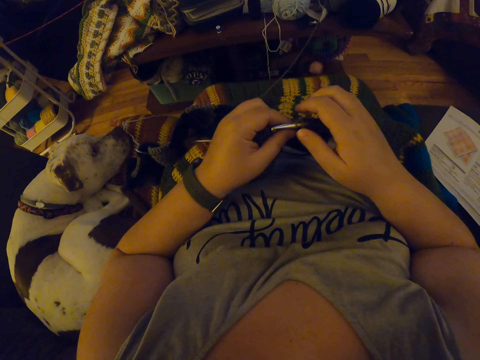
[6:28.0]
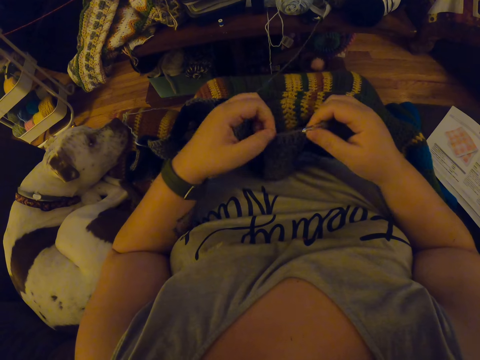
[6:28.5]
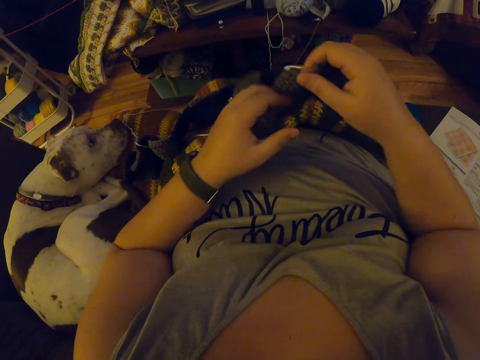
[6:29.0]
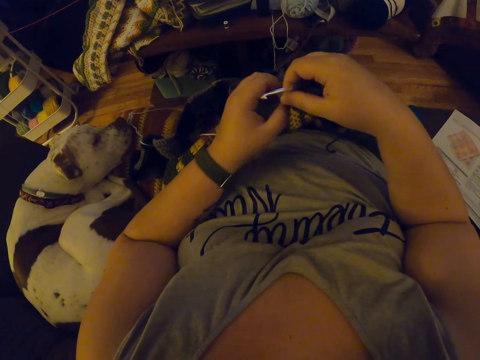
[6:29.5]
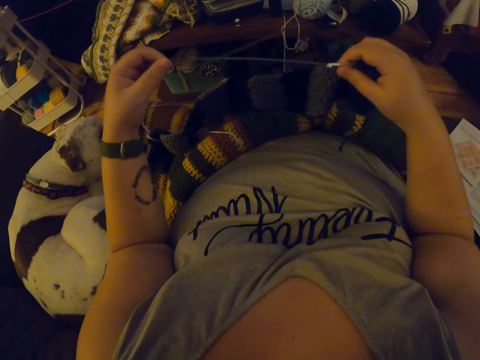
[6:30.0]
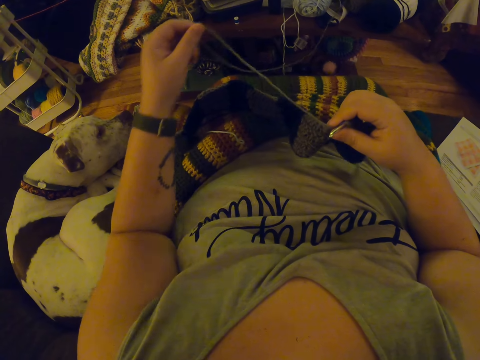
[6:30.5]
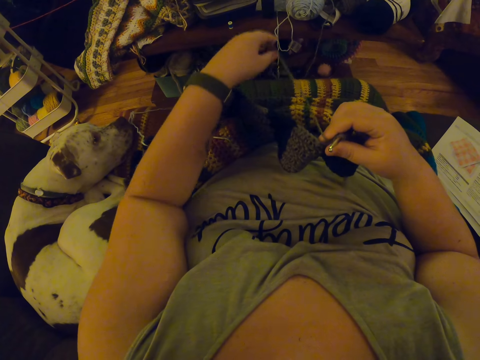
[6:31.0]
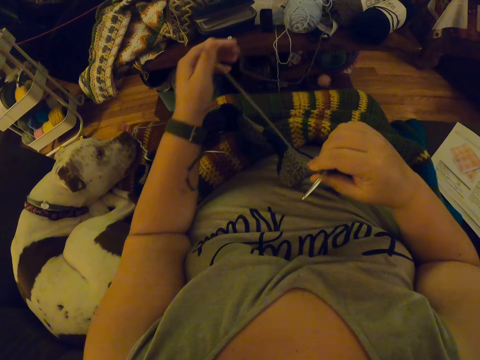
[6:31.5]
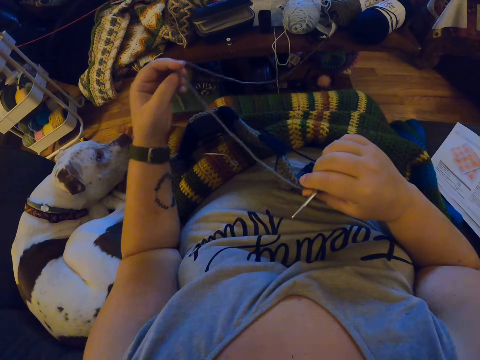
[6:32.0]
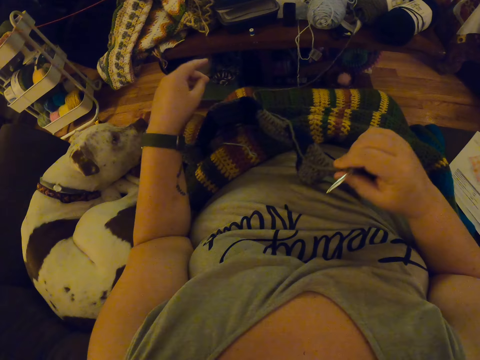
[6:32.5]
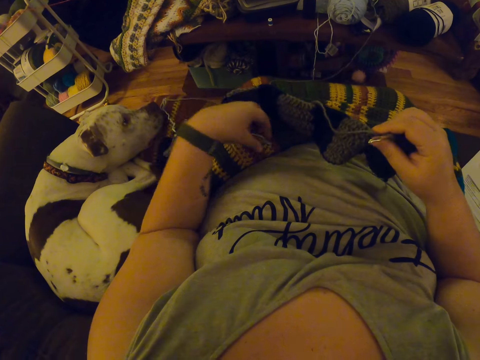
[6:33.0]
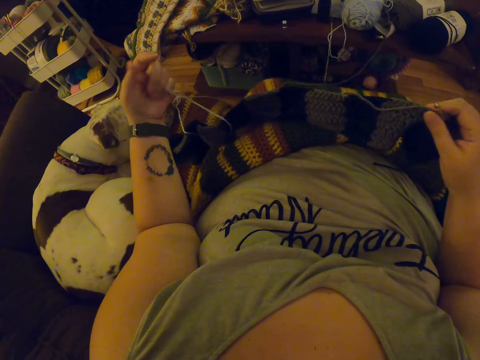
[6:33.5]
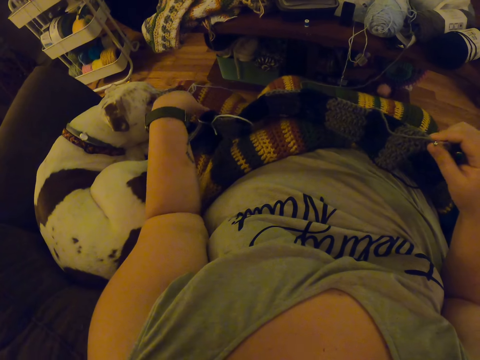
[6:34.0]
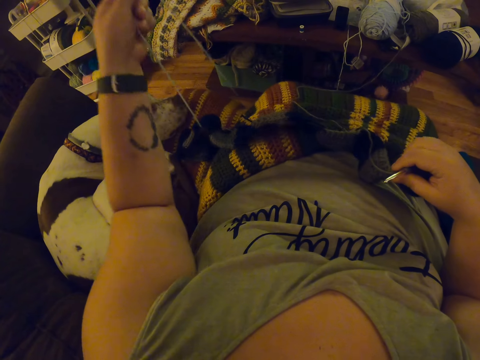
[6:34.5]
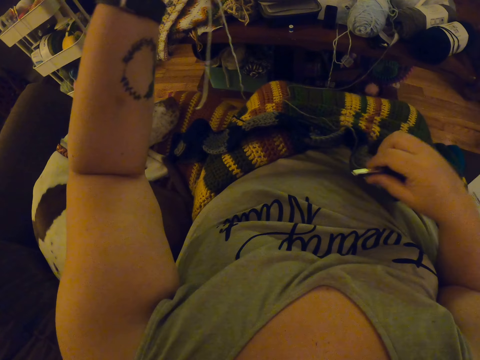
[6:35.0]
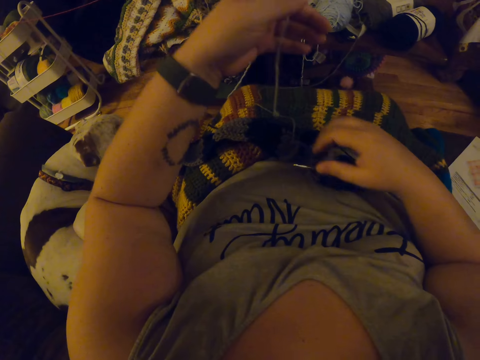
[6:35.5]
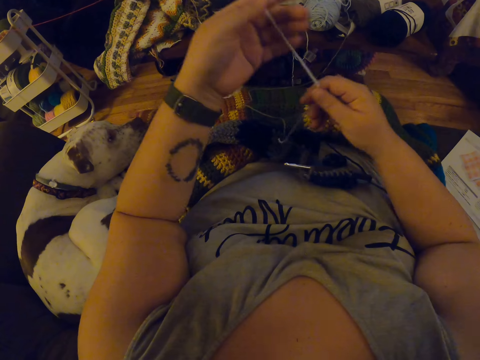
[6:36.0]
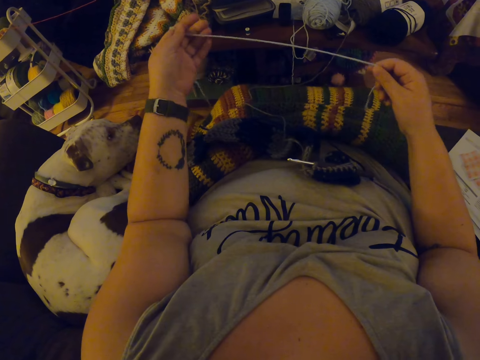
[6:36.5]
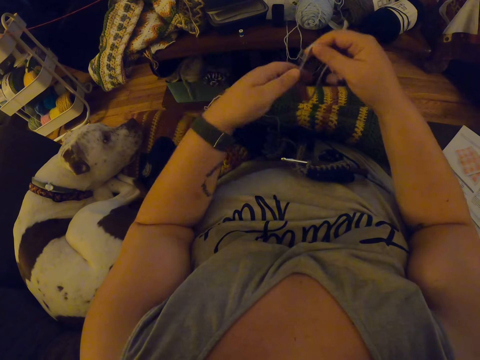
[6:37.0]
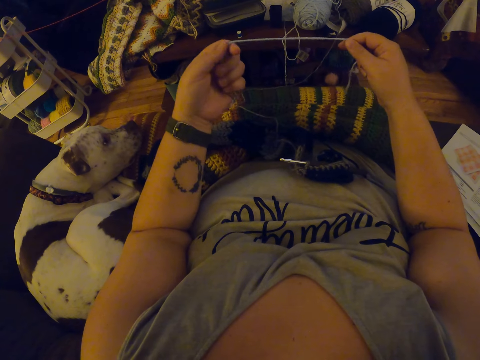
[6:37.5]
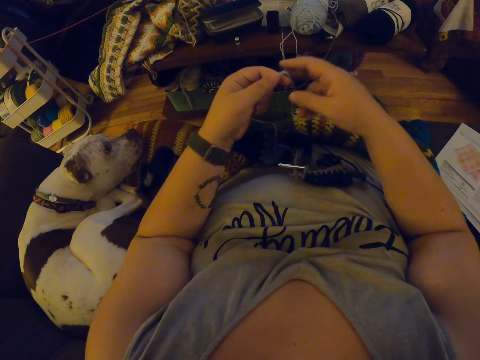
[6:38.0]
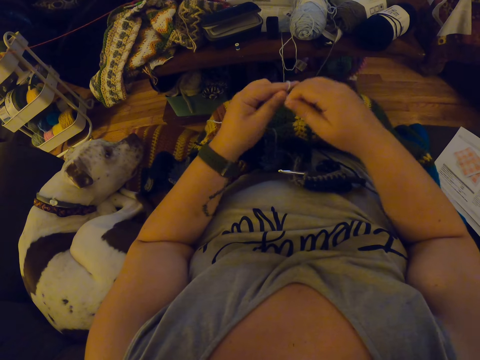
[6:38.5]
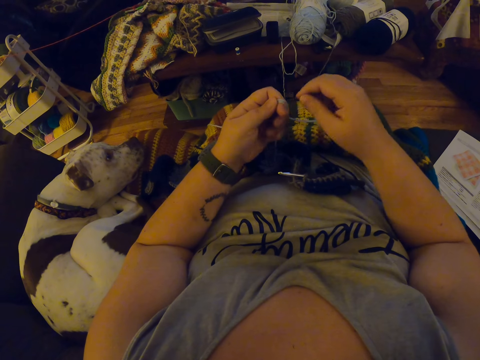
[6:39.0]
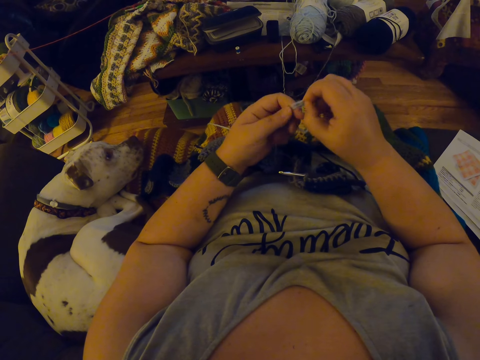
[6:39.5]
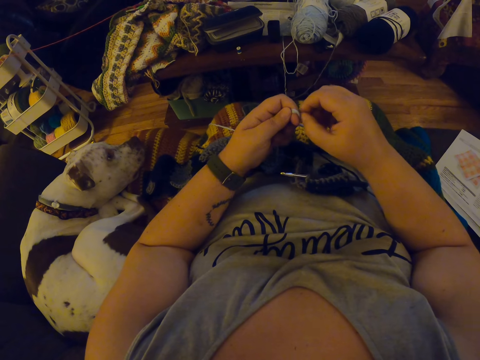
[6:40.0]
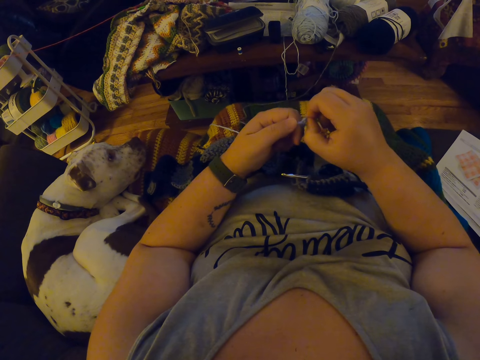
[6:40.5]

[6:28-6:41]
The camera wearer aligns the yarn. She picks up the string of the untangled yarn with her left hand. She drops the crochet hook in her right hand on her body. She stretches the yarn in her left hand with both hands. She makes a knot around her left finger with the yarn.

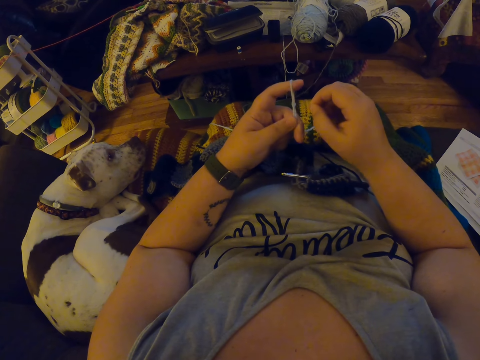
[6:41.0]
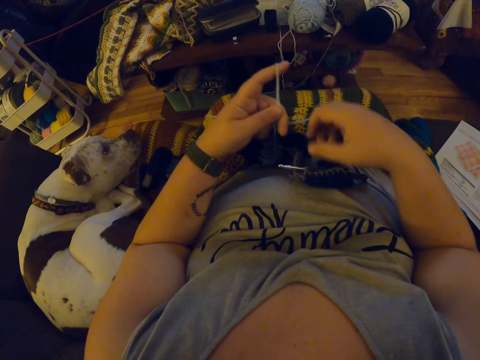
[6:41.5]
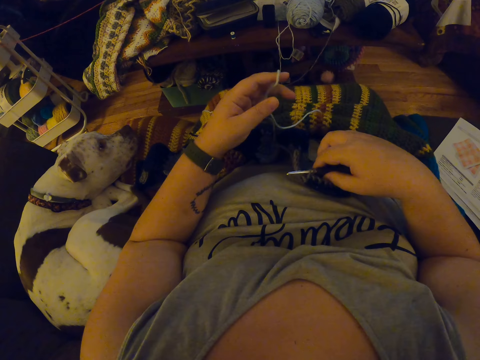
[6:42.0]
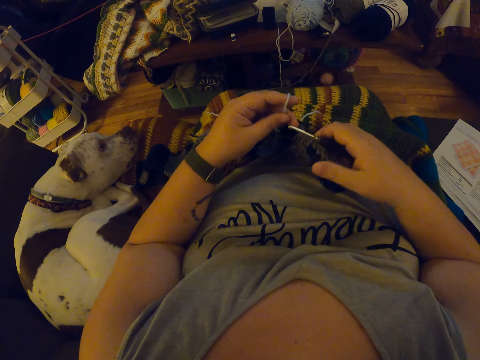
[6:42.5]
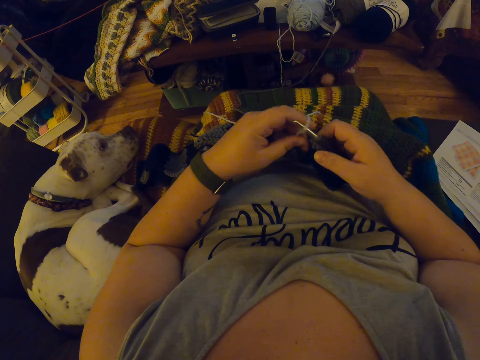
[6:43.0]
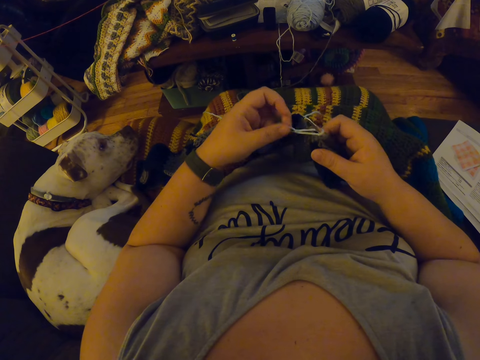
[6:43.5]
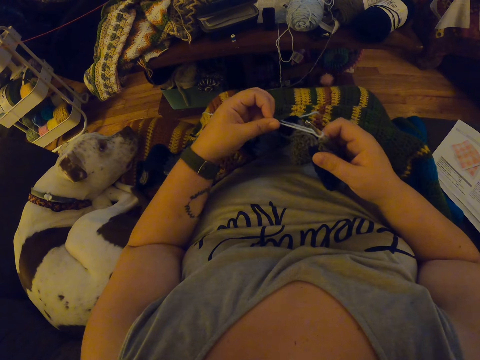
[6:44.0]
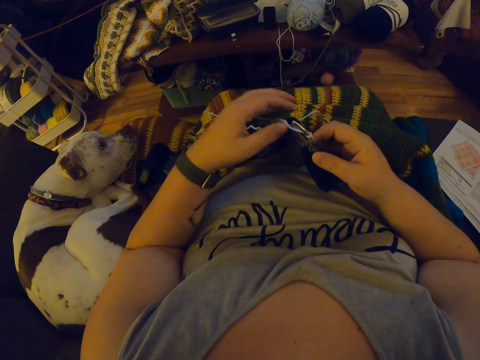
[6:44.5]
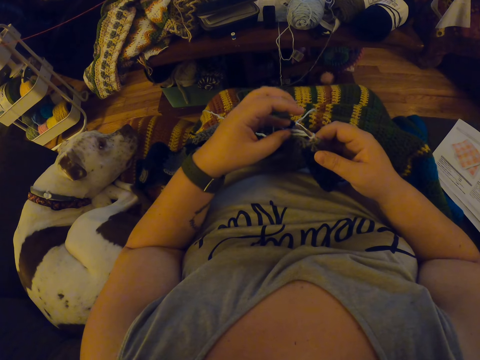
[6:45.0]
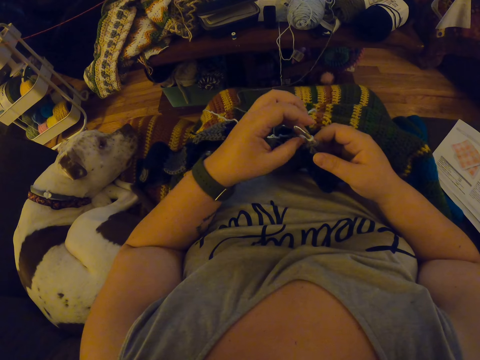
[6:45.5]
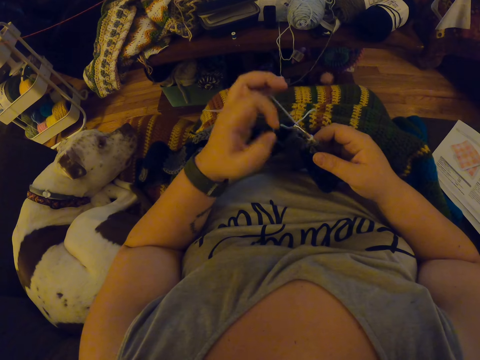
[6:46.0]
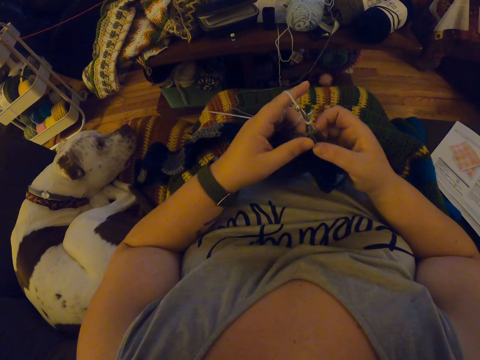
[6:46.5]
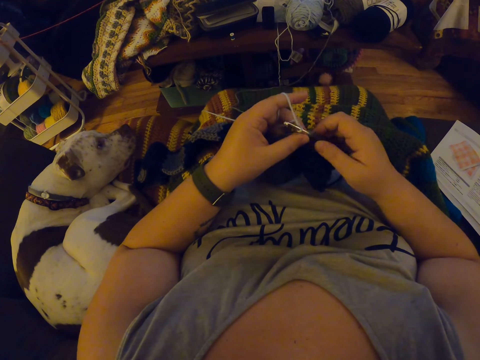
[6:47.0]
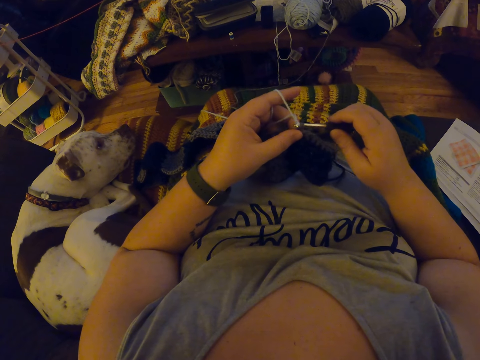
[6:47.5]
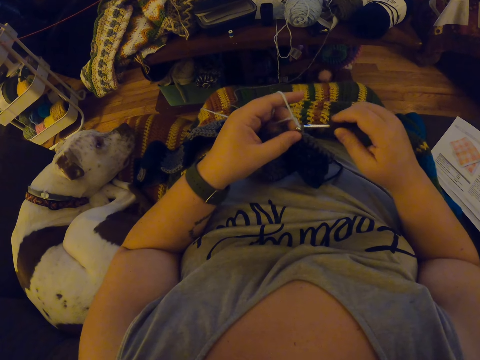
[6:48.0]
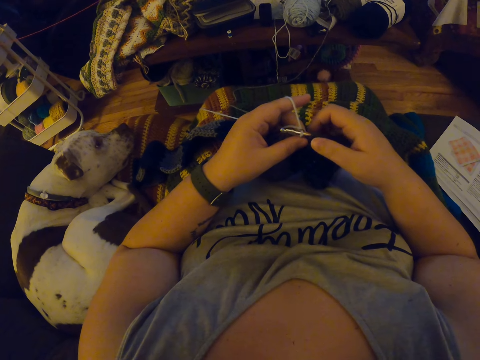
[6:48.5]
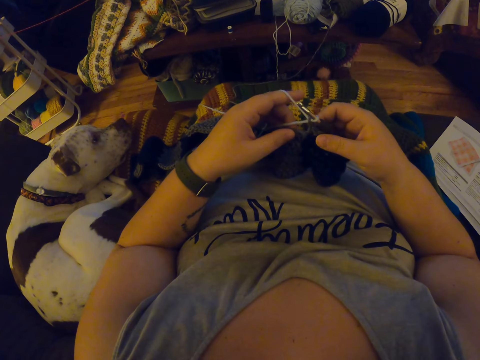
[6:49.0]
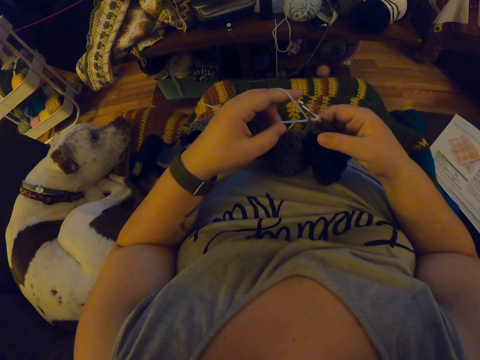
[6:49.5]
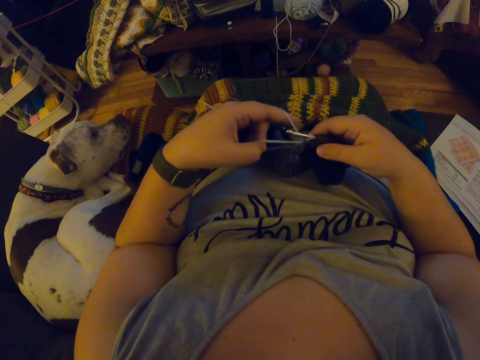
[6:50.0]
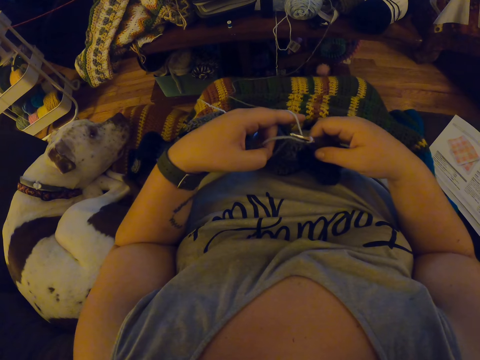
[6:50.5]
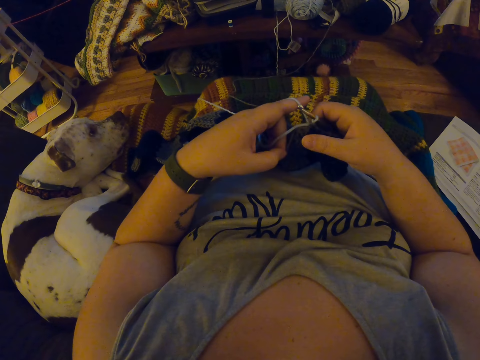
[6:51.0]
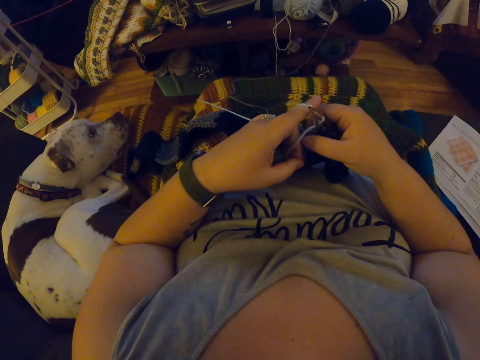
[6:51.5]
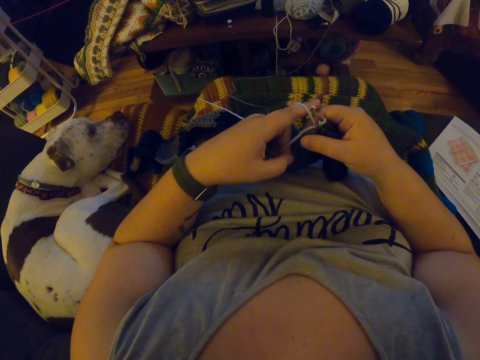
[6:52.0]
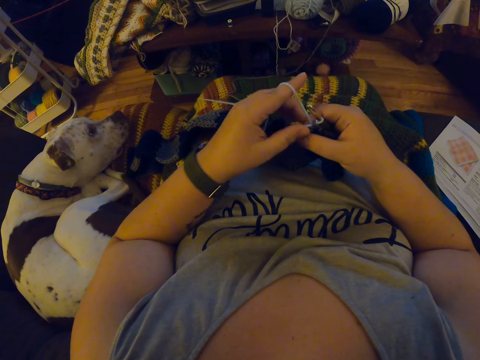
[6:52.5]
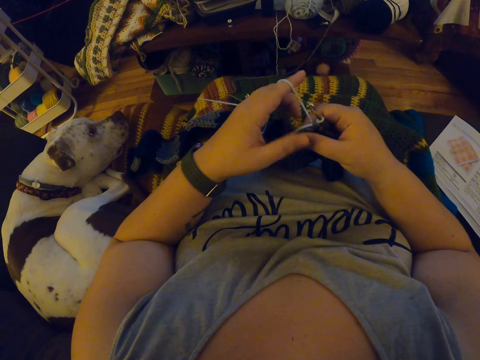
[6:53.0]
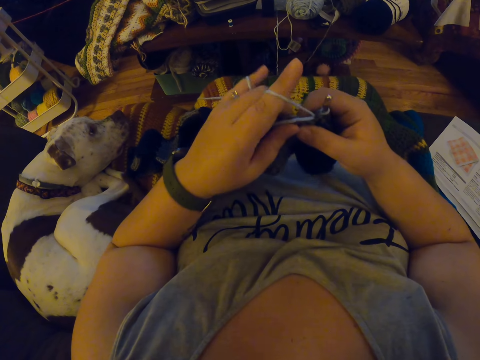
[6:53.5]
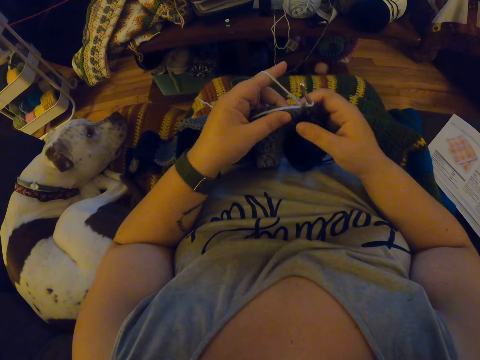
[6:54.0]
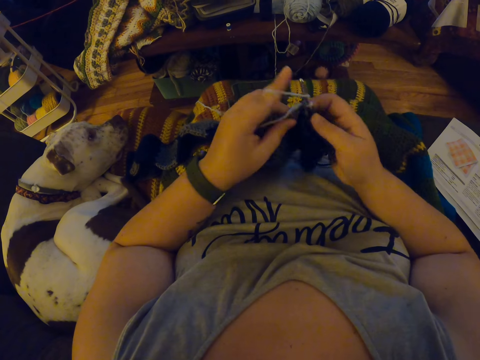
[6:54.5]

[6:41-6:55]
The camera wearer picks up the crochet hook on her body with her right hand. She inserts the crochet hook into the knot around her left finger. She removes the knot from her left finger with the crochet hook. She tightens the knot on the crochet hook with her left hand. She wraps the yarn around her left finger. She knits the fabric with the yarn using the crochet hook. She adjusts the fabric. She crochets the fabric with the yarn.
